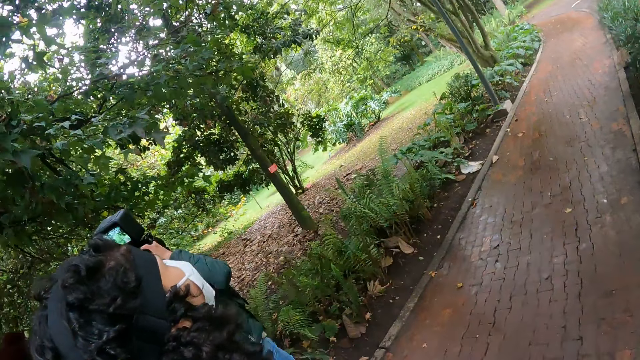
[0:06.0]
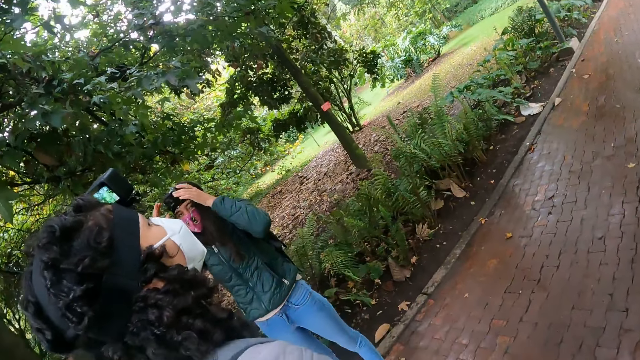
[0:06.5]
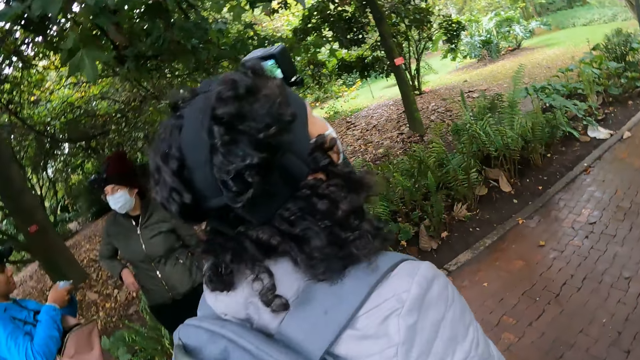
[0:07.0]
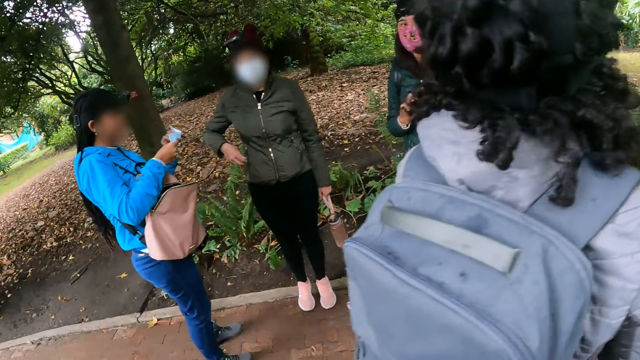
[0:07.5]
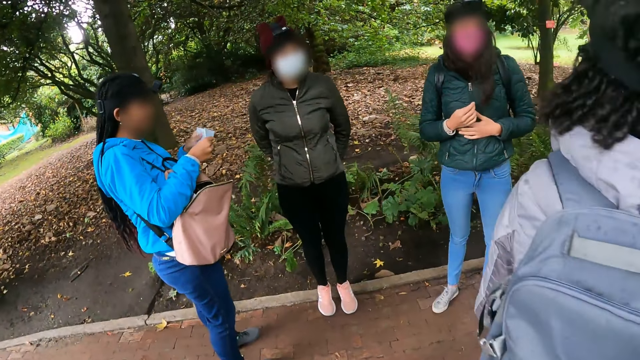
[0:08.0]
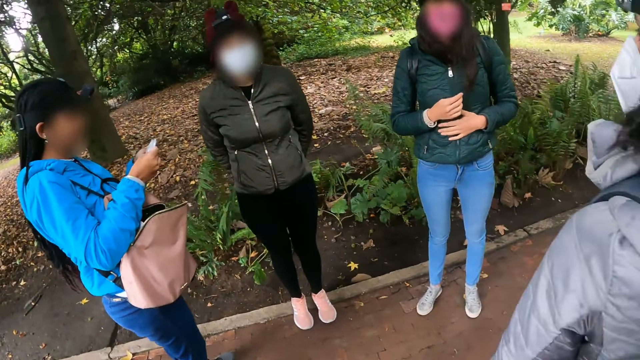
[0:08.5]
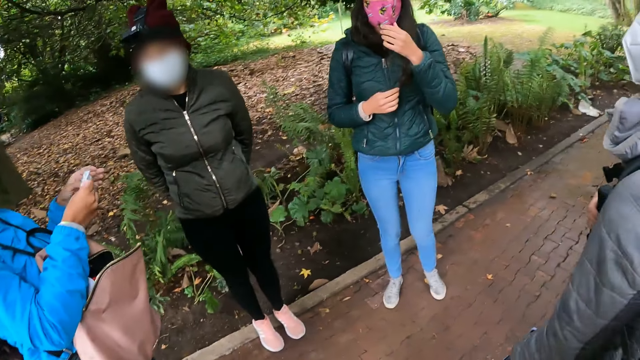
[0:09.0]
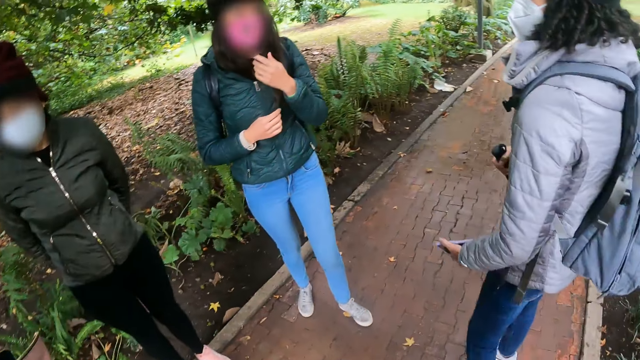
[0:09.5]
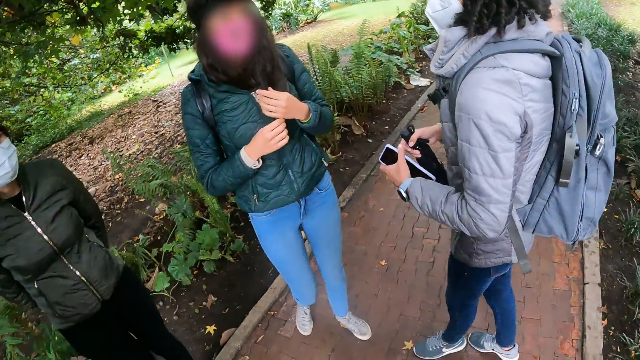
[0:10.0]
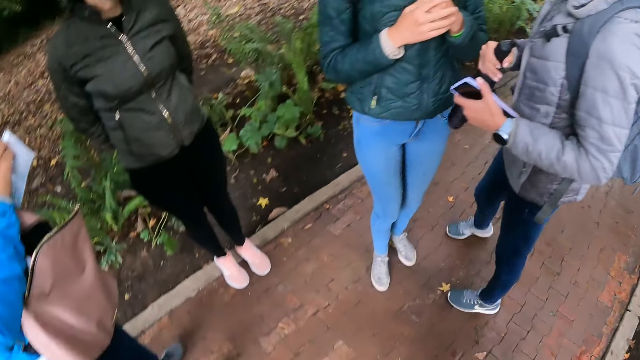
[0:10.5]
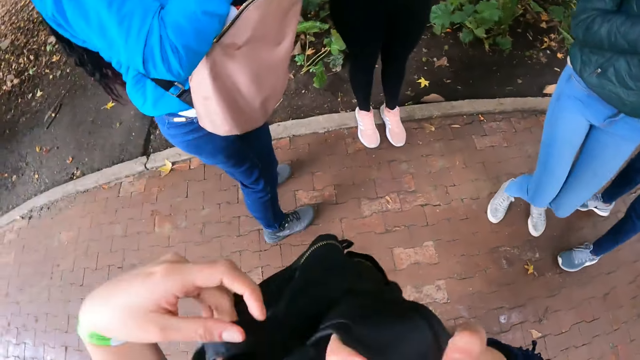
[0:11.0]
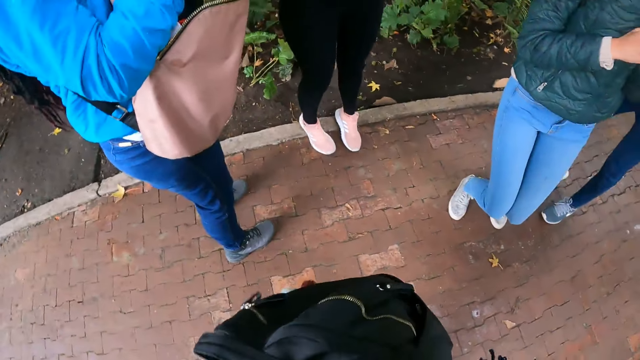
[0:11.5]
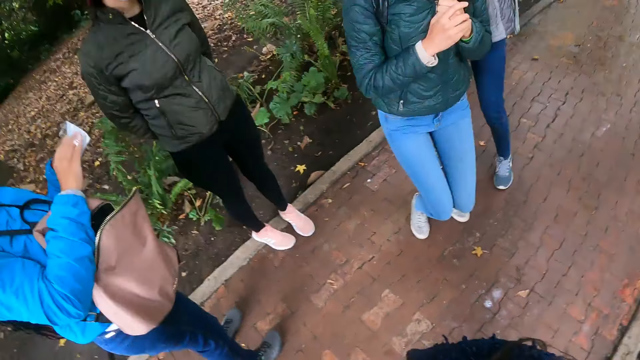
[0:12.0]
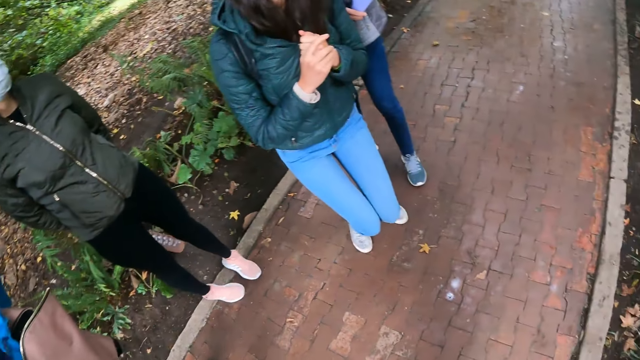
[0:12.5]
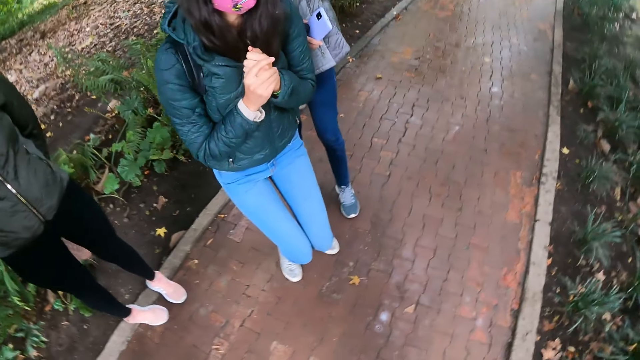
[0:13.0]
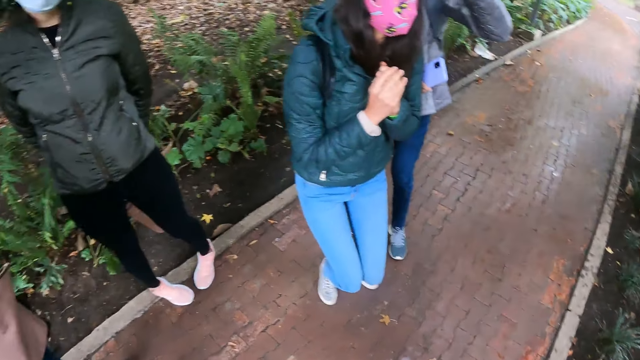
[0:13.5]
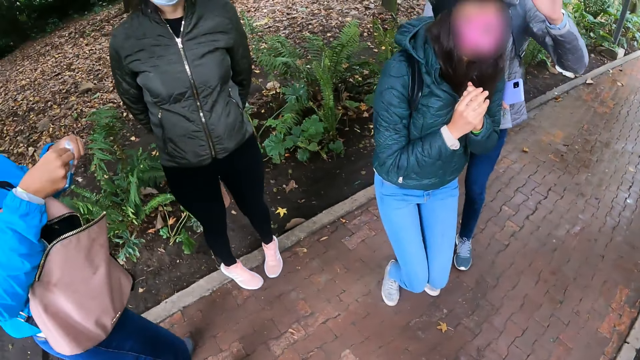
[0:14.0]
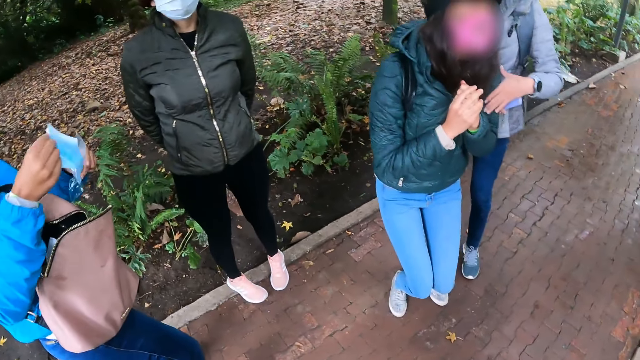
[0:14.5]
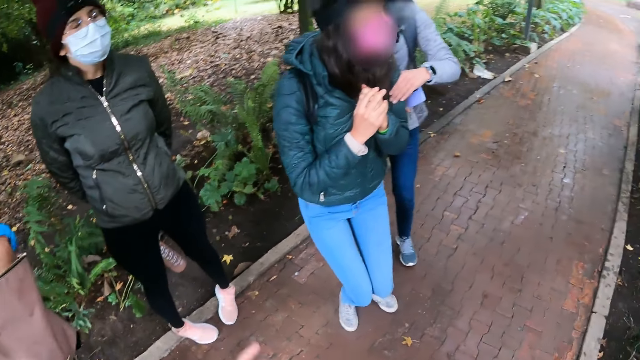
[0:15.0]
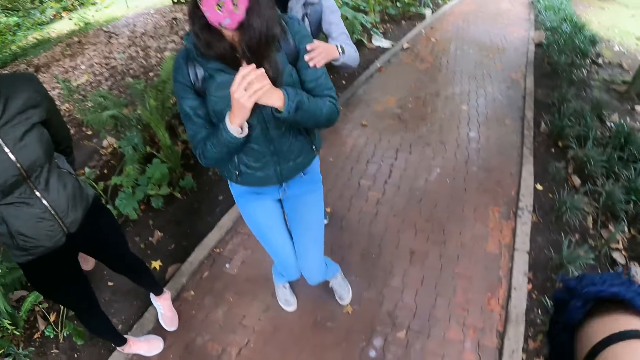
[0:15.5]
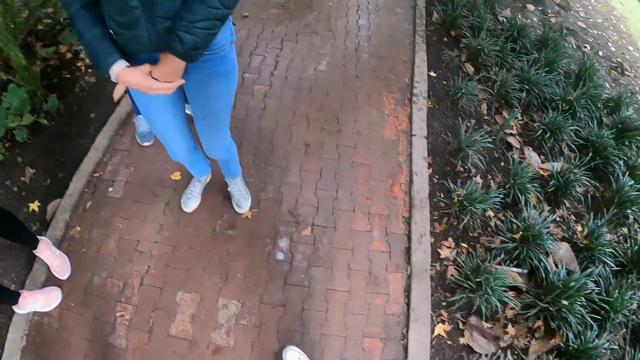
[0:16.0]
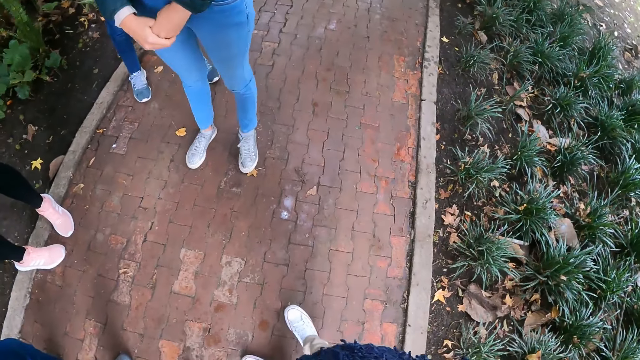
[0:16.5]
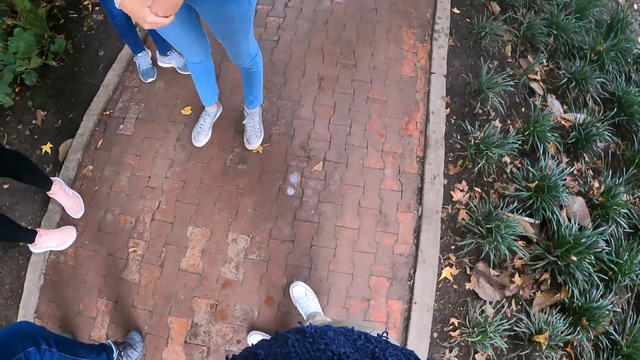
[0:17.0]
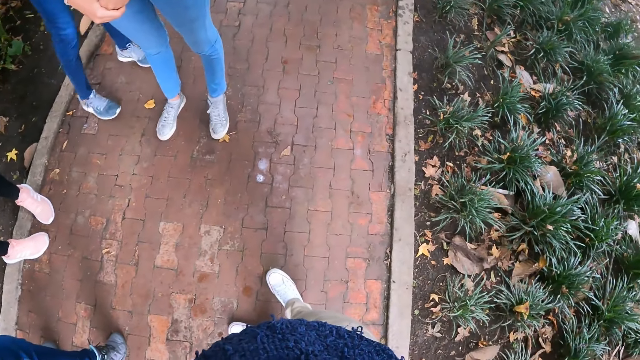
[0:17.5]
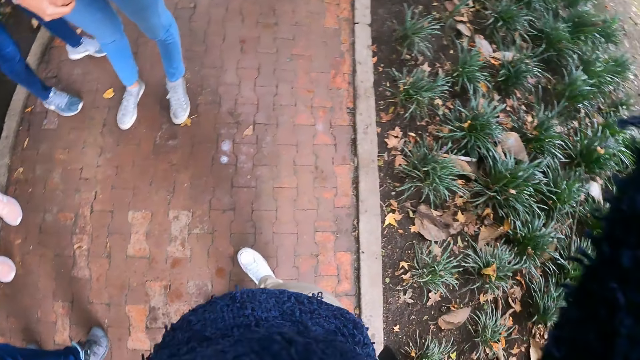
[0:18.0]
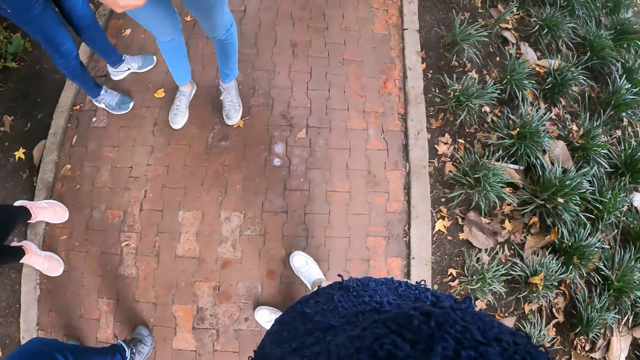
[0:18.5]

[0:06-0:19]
A person holds a pocket book. The camera wearer holds a backpack. They do something.

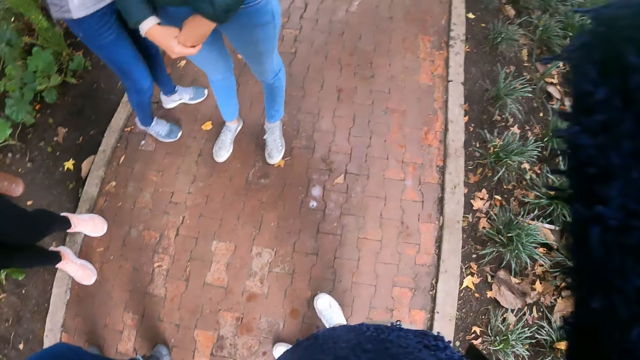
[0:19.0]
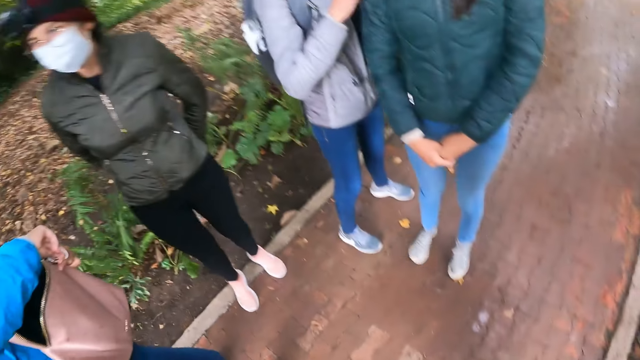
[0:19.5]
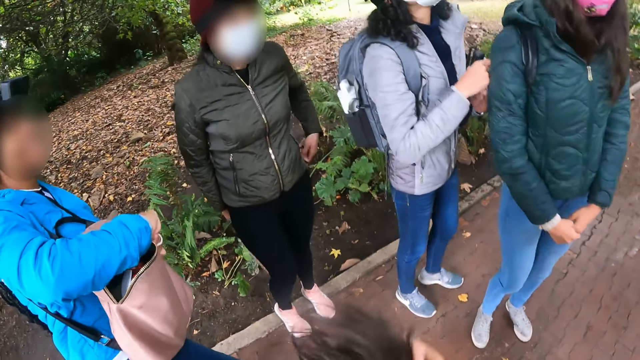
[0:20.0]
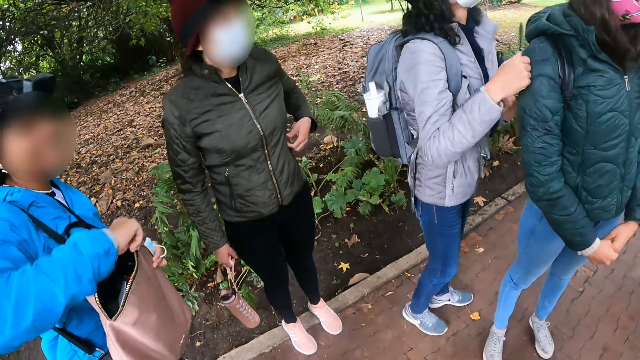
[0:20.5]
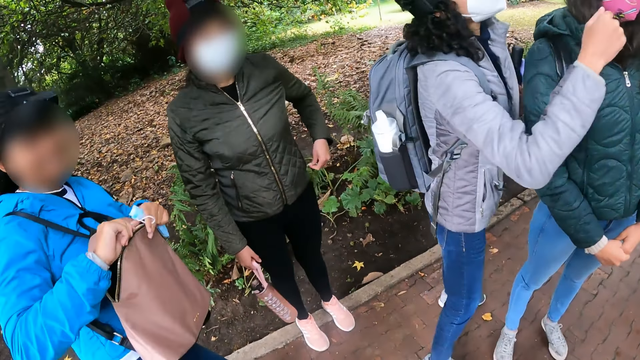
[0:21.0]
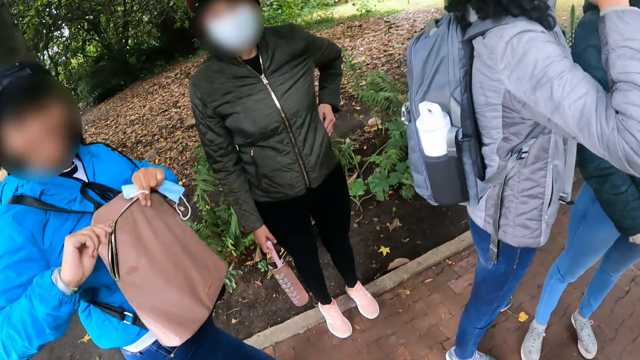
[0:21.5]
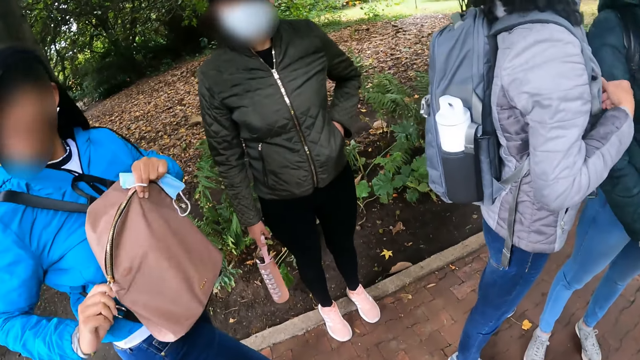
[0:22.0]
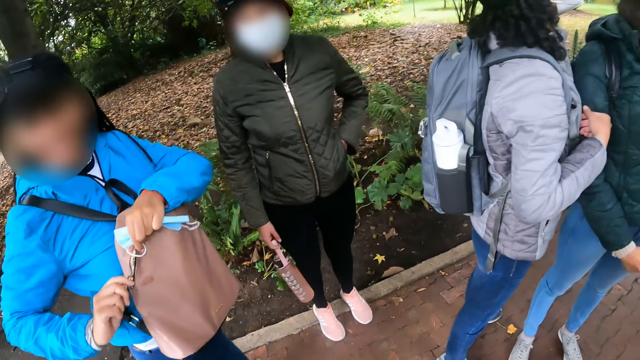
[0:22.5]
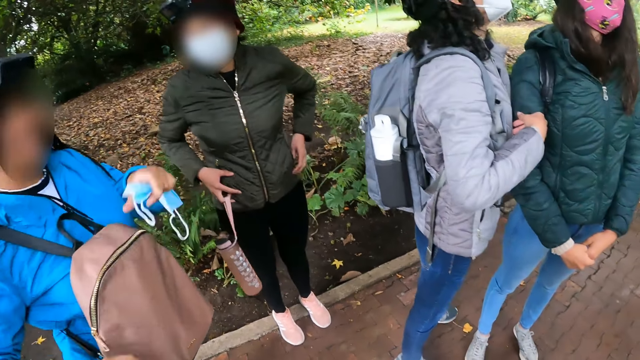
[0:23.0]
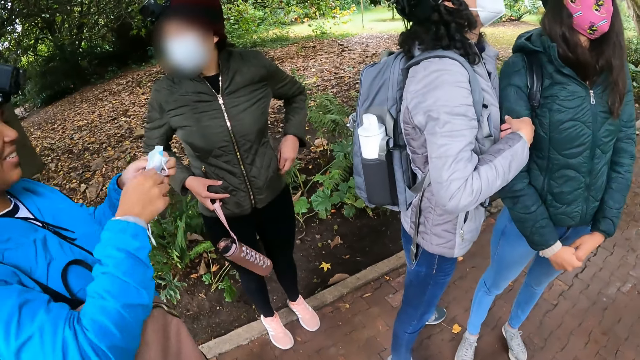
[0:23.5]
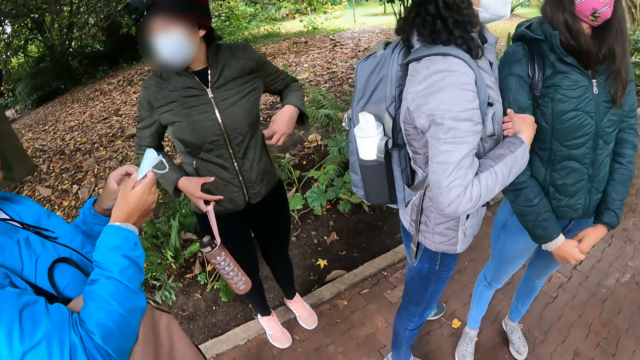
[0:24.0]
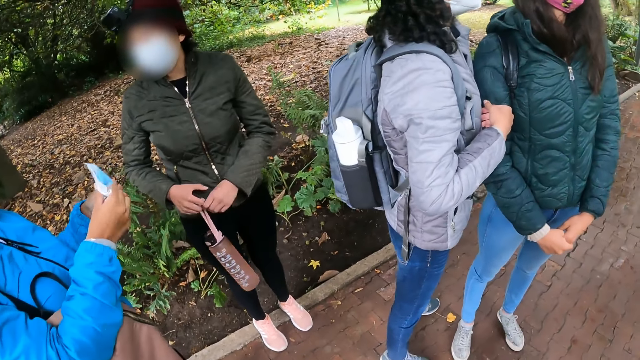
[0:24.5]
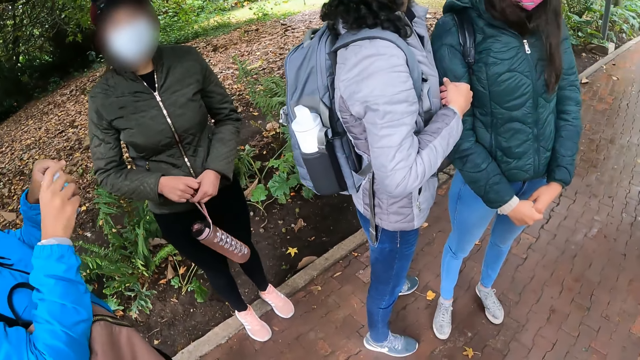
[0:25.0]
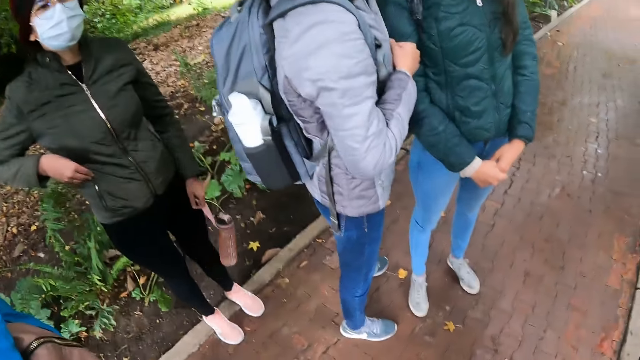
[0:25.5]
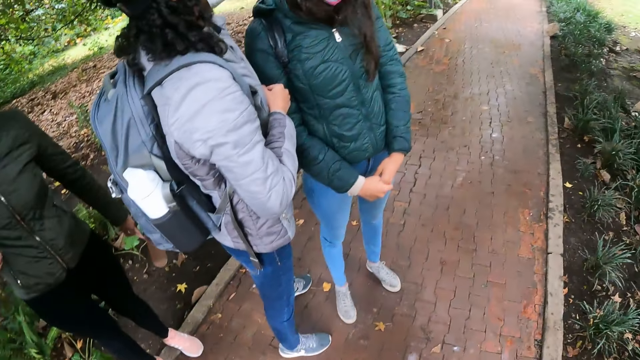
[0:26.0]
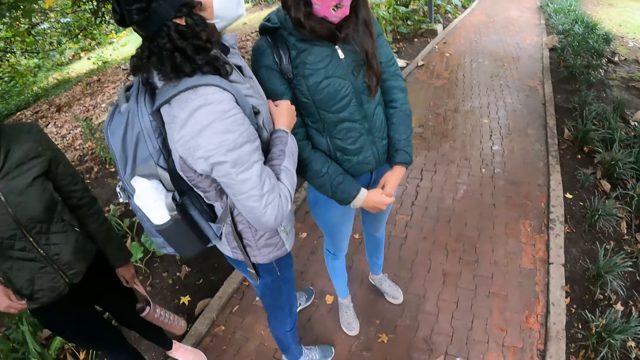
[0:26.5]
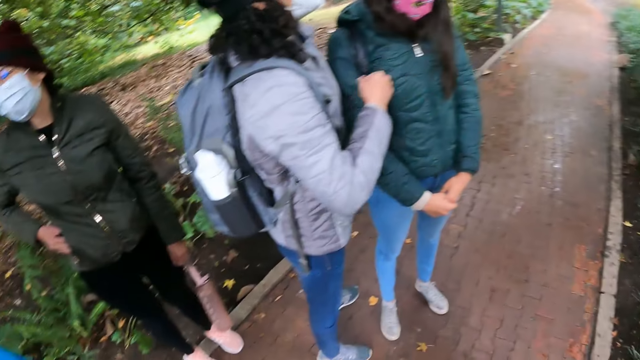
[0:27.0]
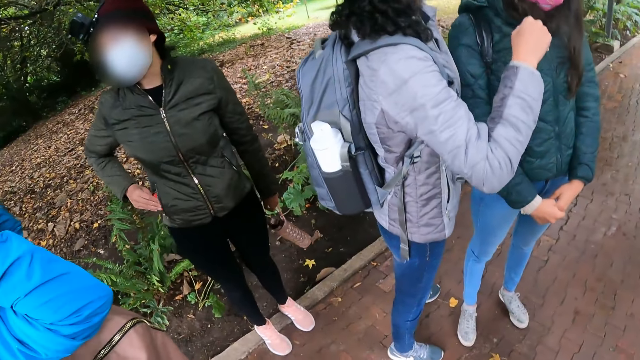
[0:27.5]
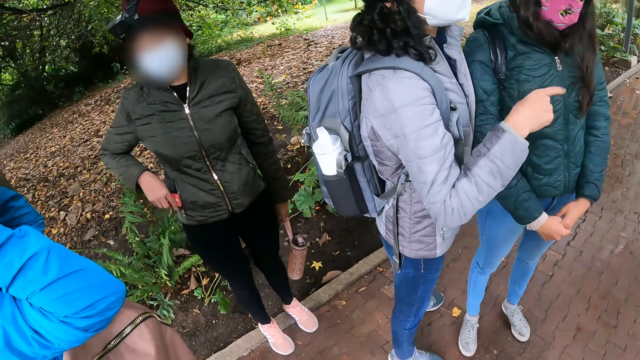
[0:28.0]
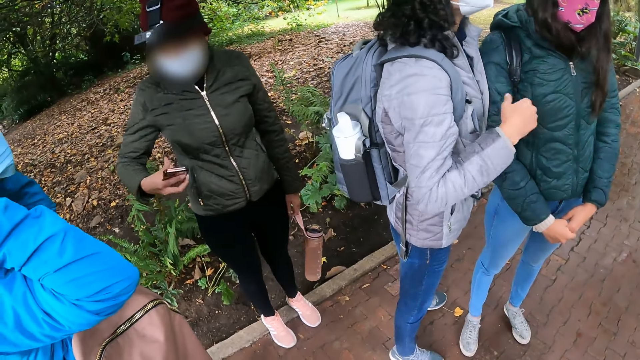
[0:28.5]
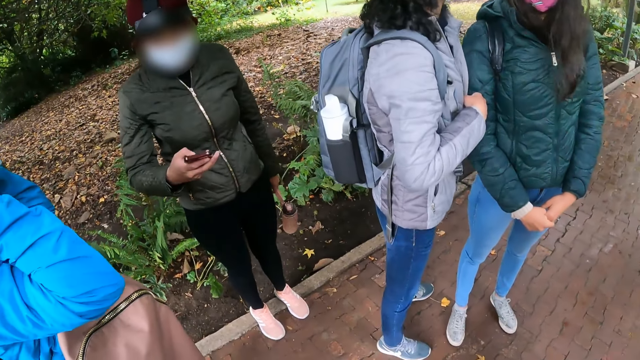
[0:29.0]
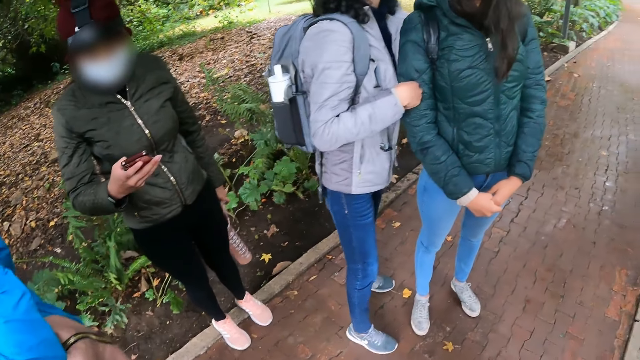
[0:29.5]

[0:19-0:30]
The person closes her bag and unfolds her mask. A lady brings out a phone from her pocket with her right hand. The camera wearer interacts with the group of people. The lady operates the phone with her hands.
